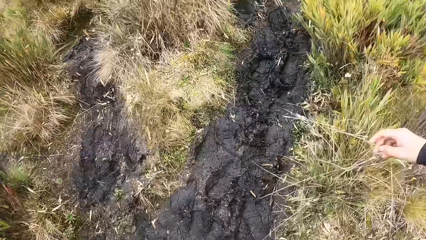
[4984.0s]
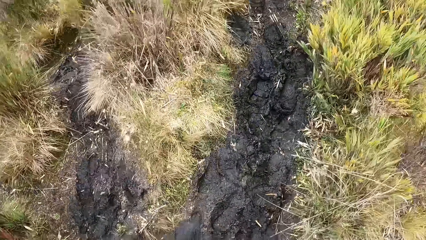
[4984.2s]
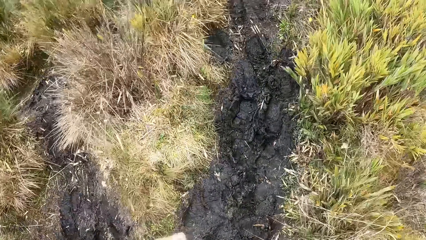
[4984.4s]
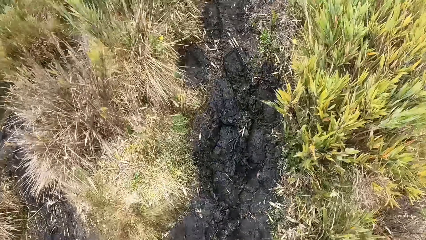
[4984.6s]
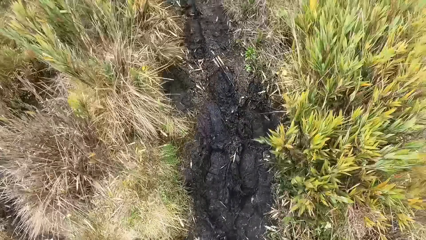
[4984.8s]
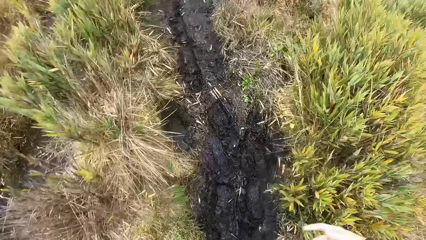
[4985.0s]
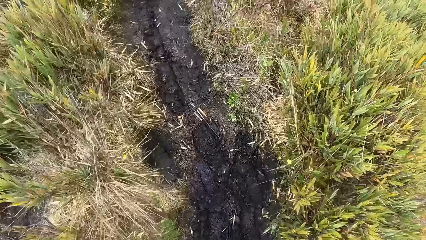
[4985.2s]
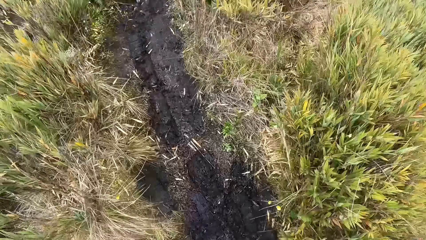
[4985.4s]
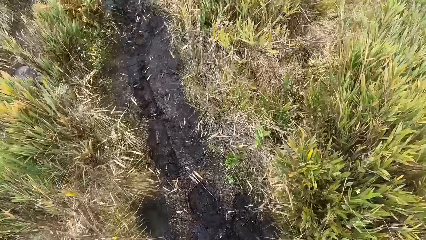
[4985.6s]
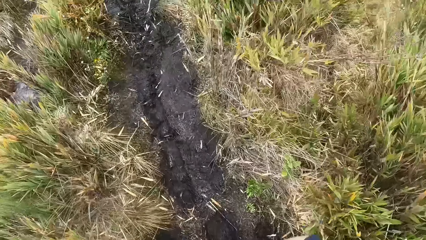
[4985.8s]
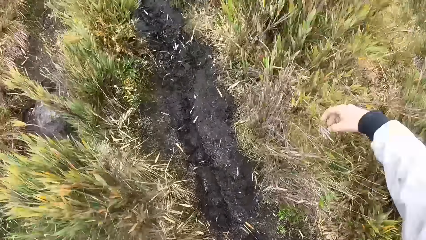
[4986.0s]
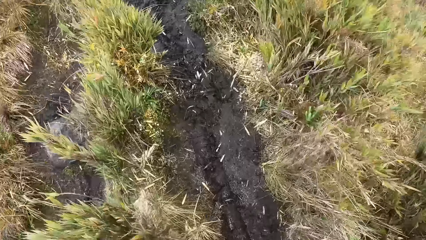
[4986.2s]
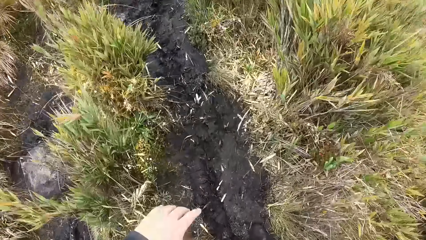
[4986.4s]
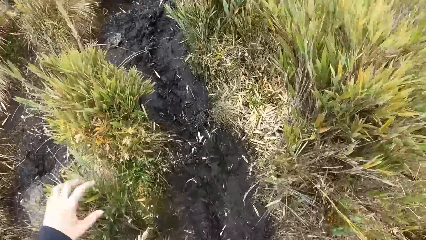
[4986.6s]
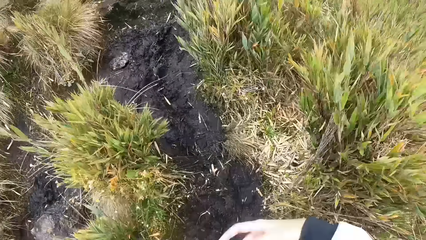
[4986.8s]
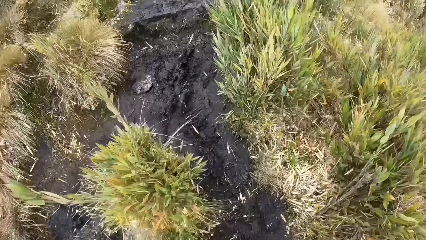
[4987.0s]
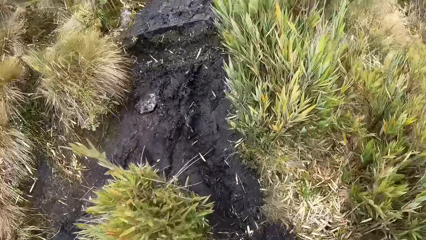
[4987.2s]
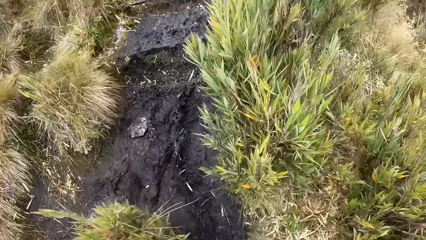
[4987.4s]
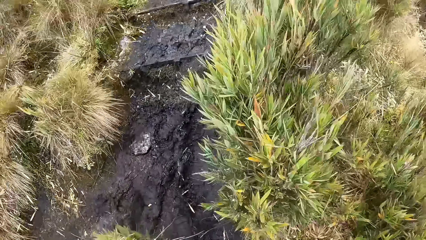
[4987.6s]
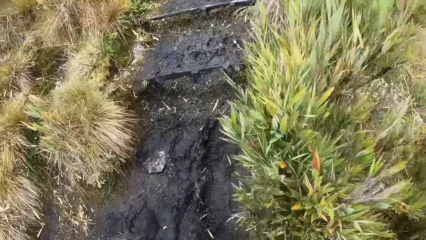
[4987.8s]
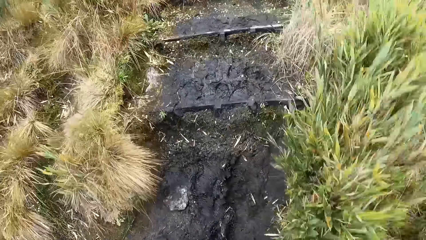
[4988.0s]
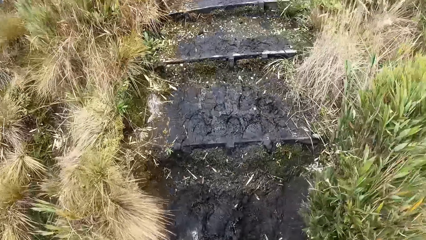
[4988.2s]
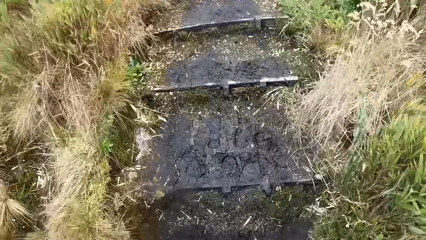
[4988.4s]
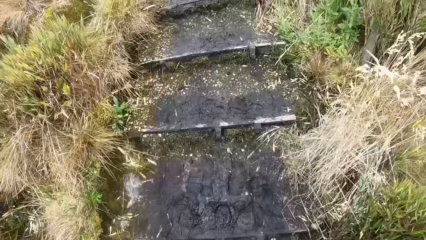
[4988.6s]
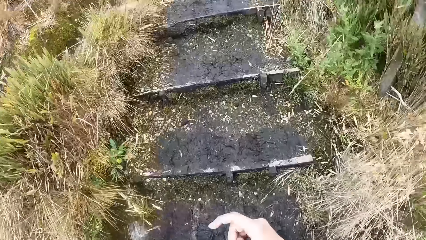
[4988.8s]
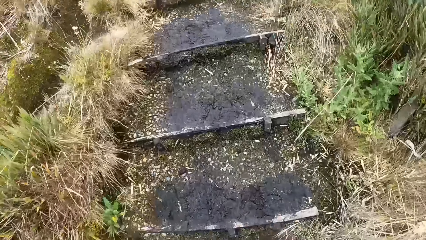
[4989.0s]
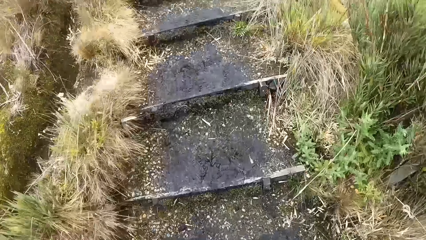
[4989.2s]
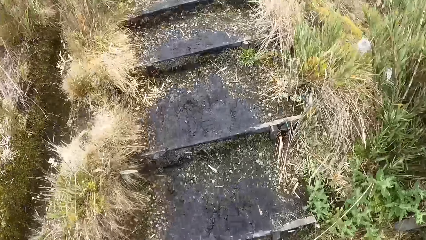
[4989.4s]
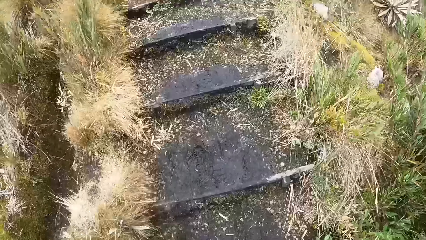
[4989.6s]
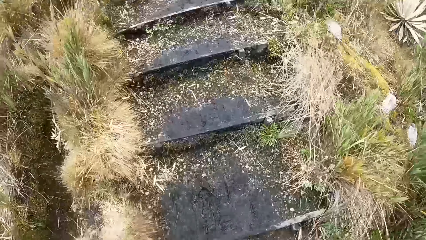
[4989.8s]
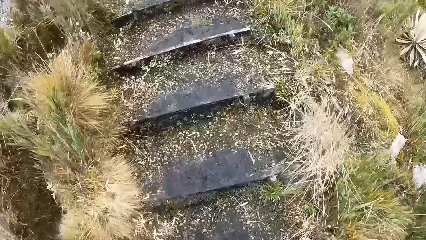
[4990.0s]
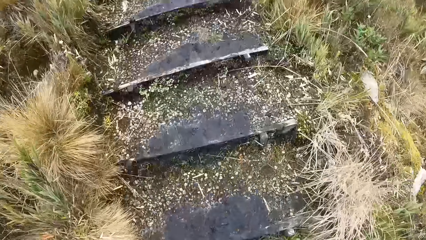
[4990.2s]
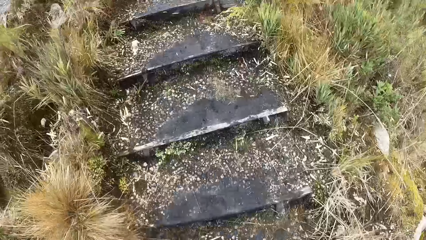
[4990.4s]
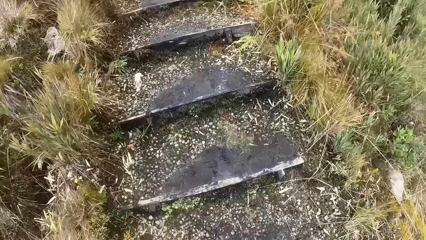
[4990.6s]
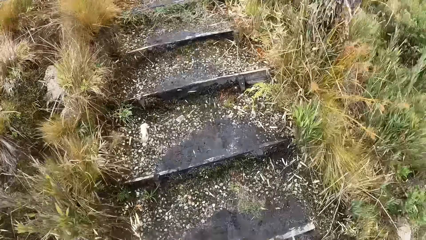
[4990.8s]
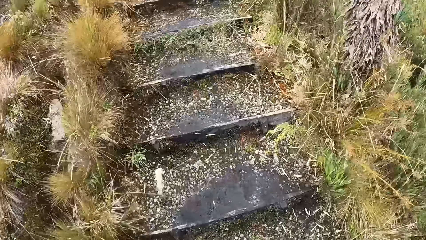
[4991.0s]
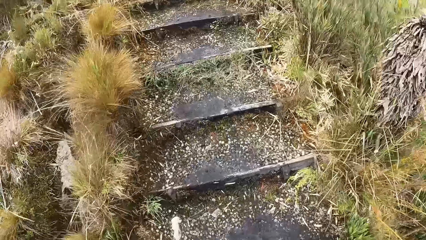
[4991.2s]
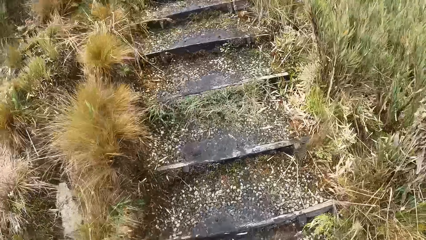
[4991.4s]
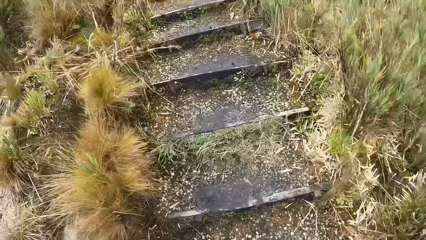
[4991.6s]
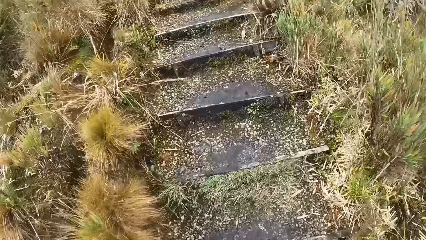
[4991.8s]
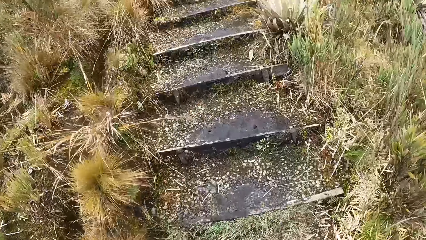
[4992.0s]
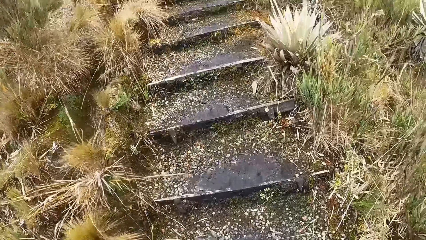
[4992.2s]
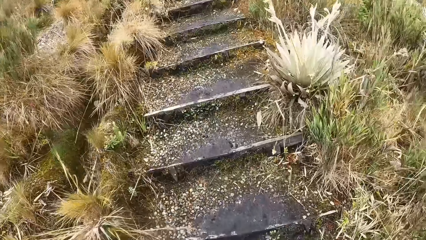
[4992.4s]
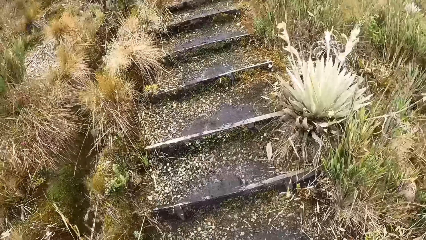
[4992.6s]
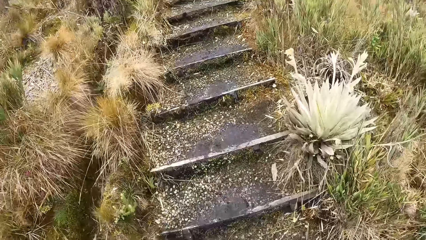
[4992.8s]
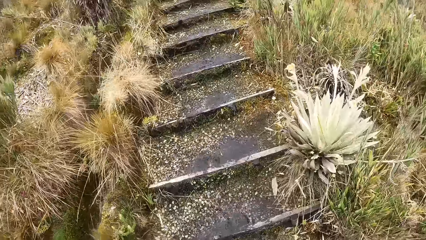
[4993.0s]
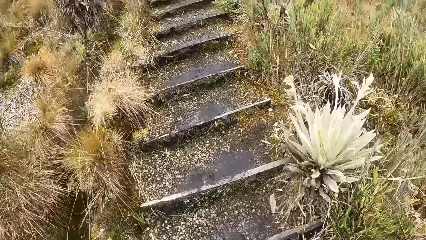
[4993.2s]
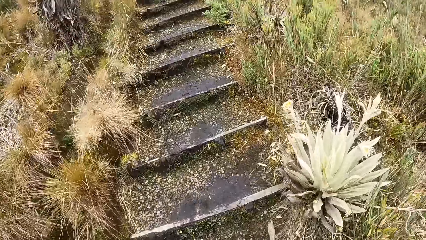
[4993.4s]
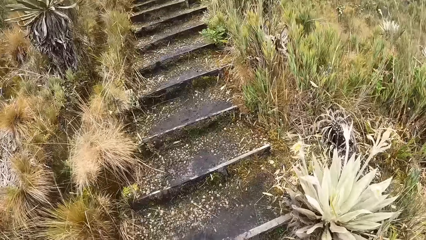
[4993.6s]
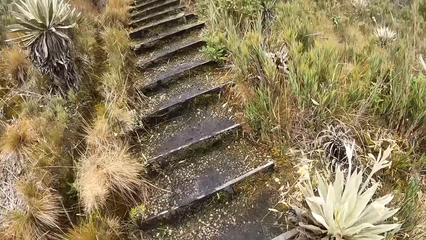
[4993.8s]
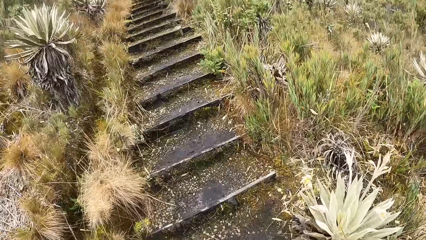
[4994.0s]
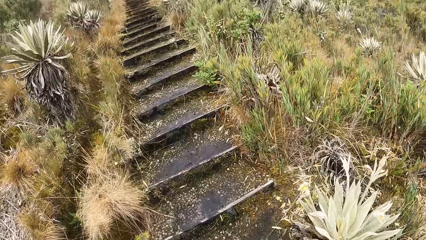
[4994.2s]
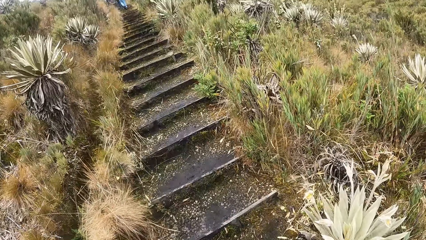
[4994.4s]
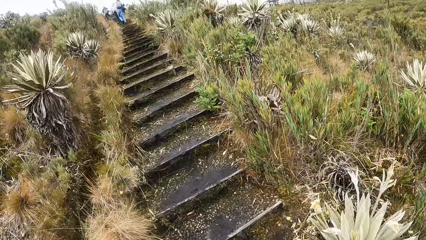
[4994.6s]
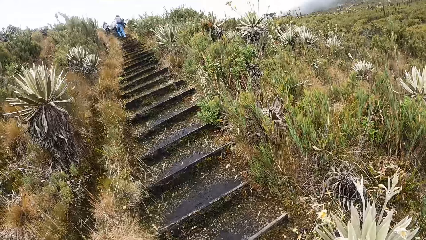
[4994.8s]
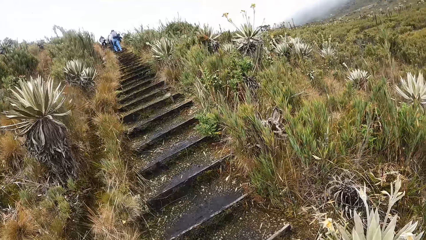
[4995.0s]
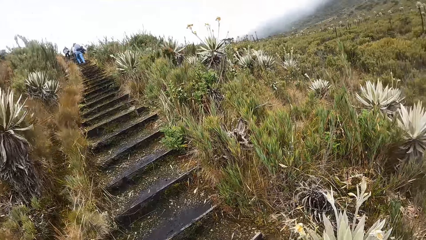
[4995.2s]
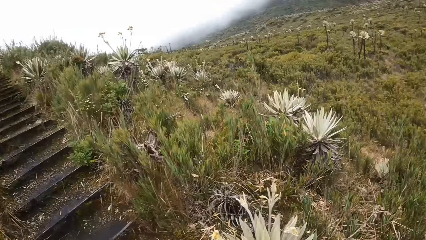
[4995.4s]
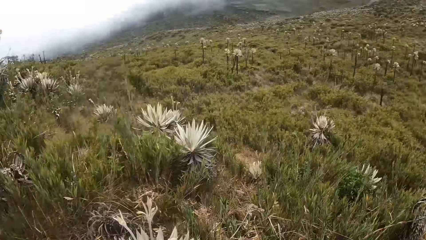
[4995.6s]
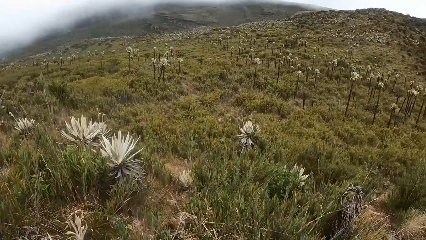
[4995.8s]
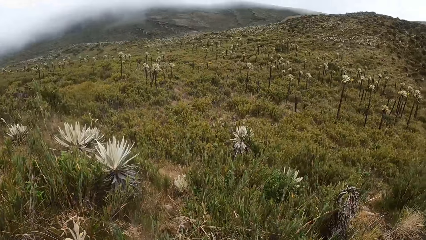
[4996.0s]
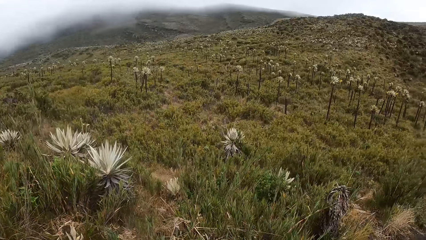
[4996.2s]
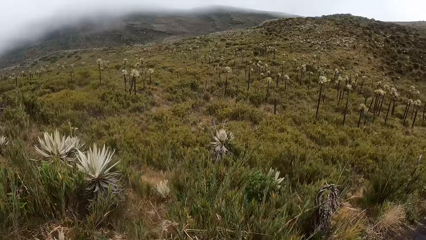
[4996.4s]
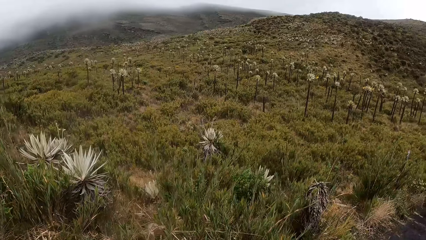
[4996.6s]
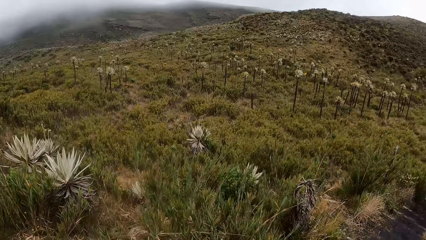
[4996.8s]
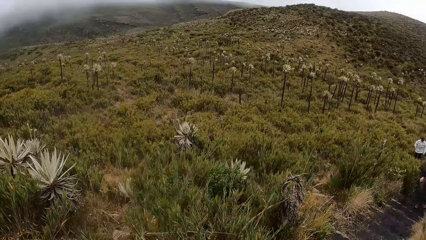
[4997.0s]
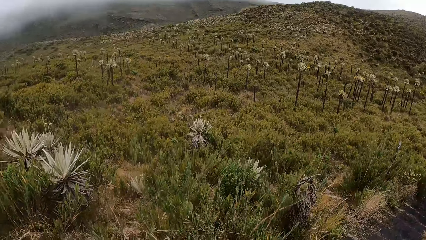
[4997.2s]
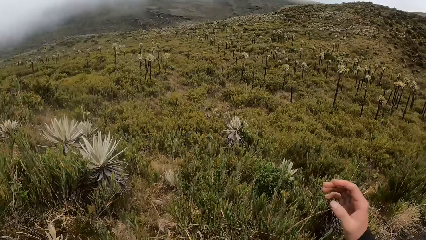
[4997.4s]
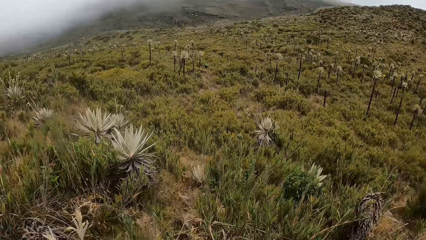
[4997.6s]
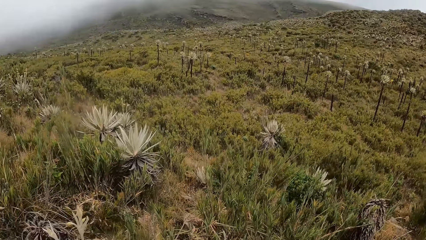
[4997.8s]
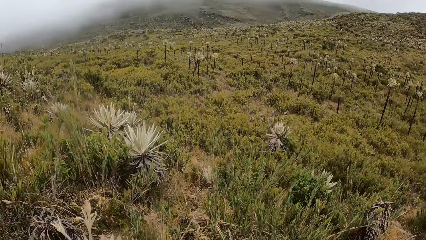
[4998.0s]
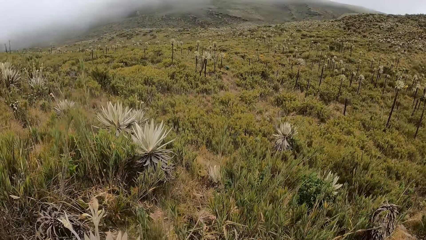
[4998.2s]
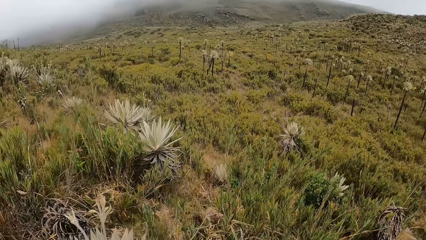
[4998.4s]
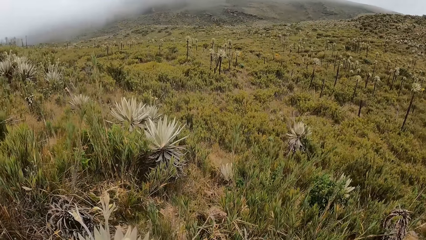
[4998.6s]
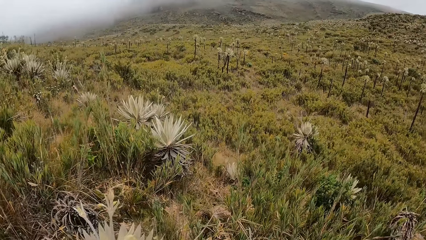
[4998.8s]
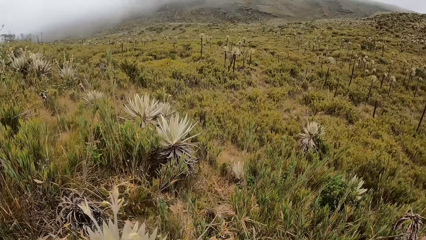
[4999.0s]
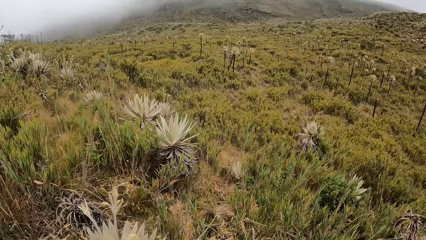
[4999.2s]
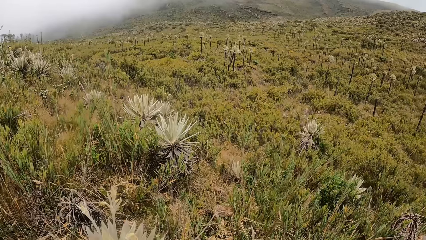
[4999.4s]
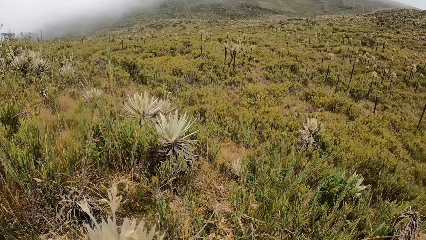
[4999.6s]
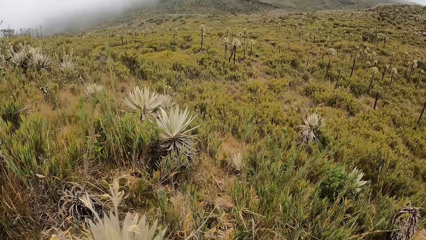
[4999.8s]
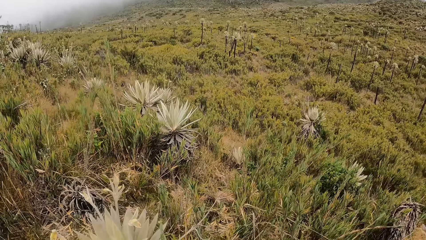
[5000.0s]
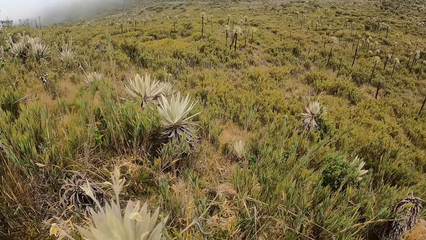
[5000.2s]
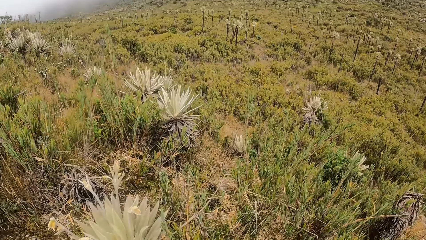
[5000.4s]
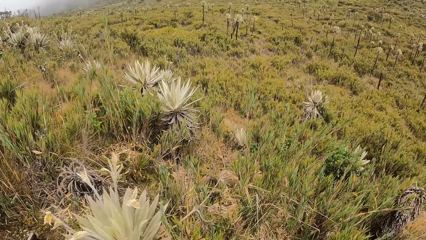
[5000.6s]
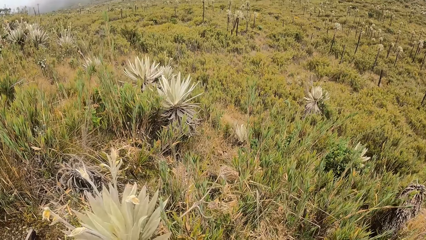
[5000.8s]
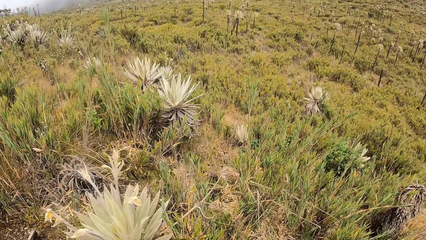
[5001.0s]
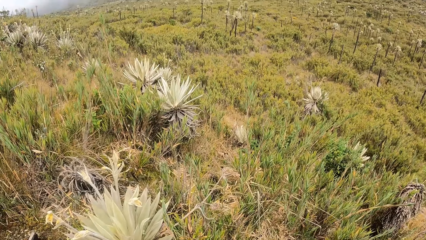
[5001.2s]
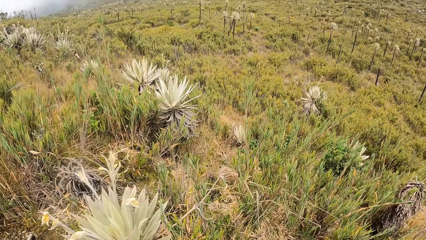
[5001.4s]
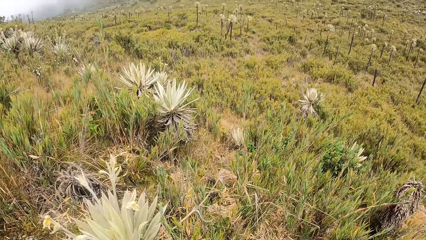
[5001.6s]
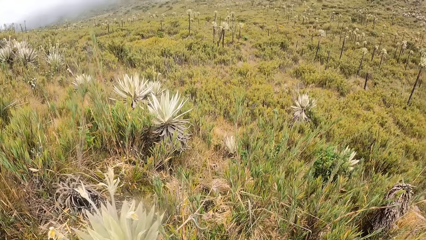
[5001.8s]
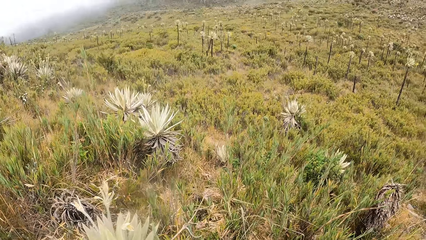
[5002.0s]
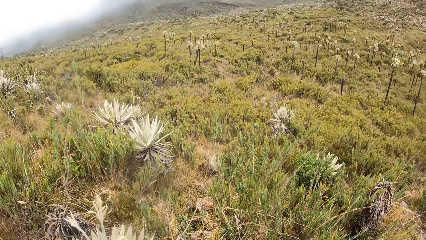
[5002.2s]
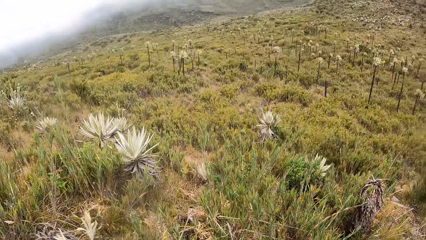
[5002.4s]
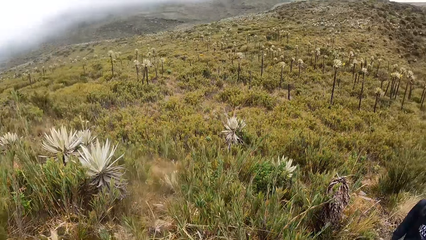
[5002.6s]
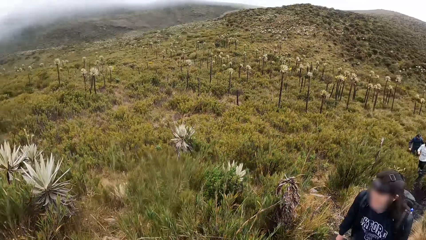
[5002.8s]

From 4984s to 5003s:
The camera wearer raises his right hand. He raises his left hand. He walks up a flight of stairs. He raises his right hand. He walks. He raises his right hand. He raises his left hand.
